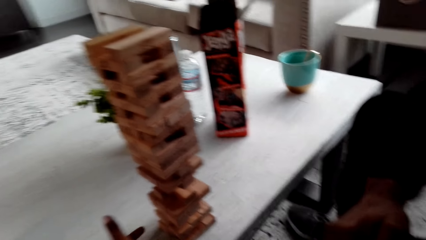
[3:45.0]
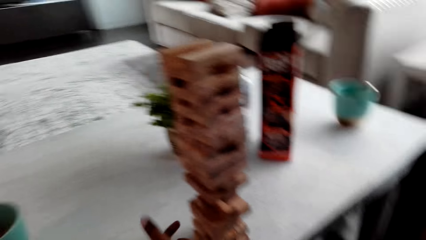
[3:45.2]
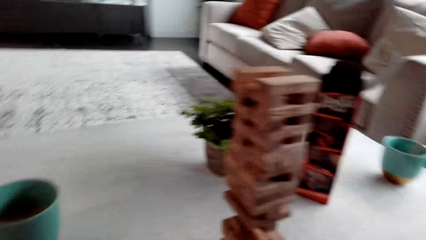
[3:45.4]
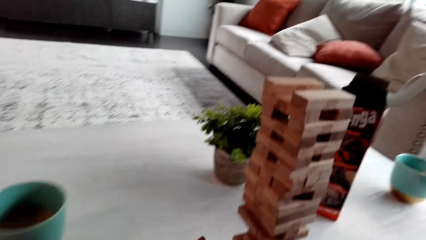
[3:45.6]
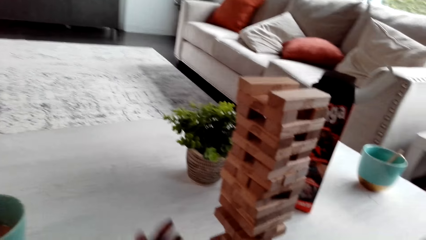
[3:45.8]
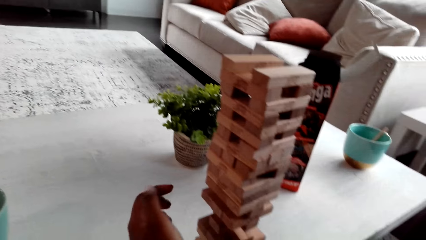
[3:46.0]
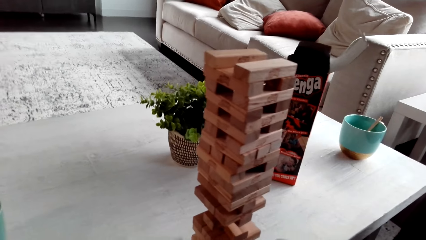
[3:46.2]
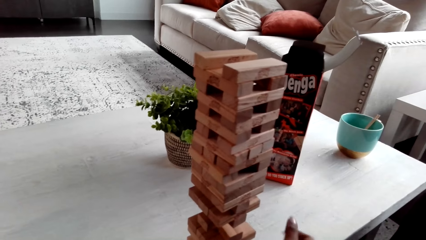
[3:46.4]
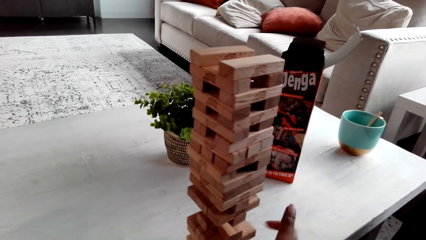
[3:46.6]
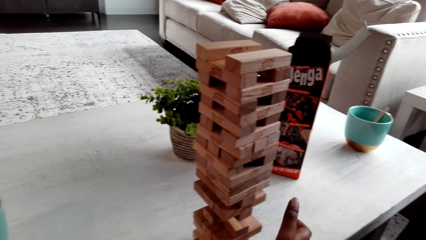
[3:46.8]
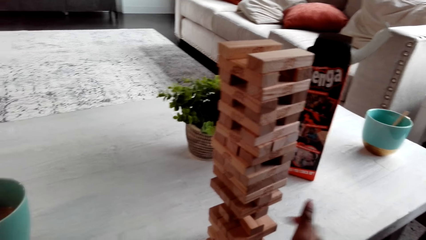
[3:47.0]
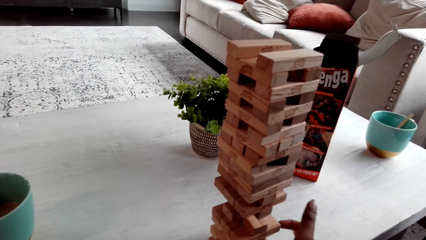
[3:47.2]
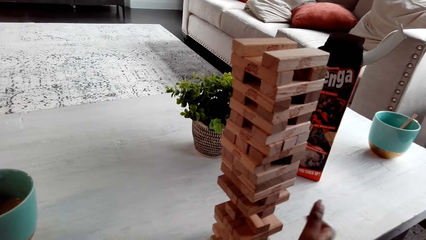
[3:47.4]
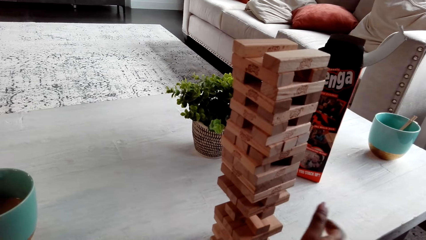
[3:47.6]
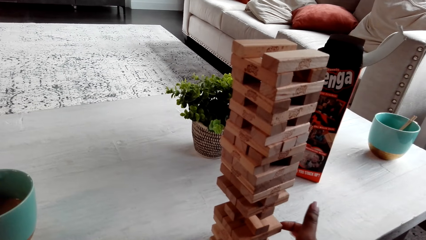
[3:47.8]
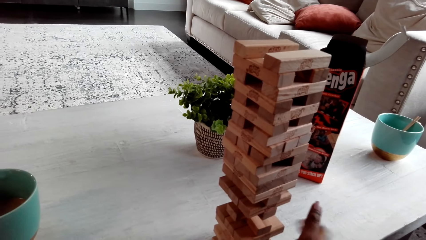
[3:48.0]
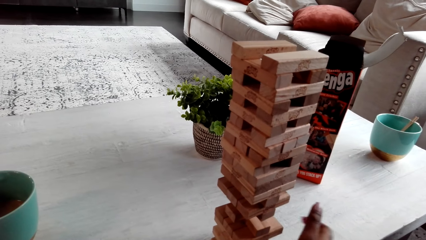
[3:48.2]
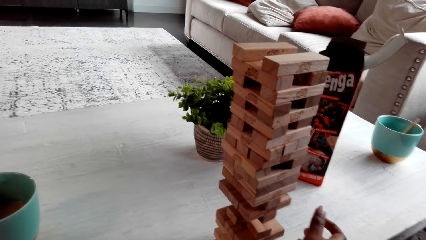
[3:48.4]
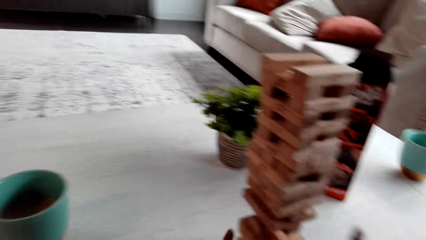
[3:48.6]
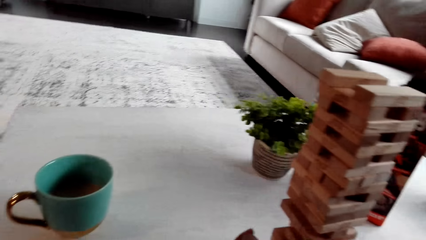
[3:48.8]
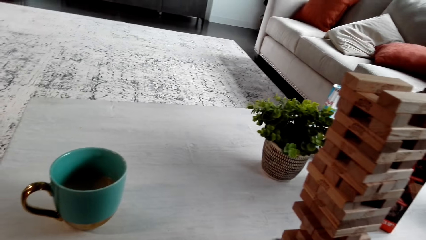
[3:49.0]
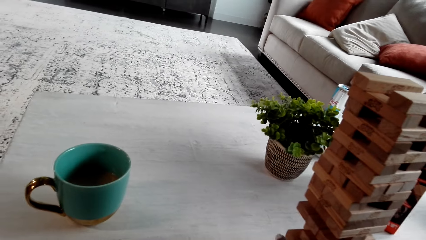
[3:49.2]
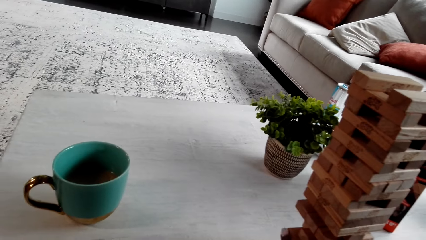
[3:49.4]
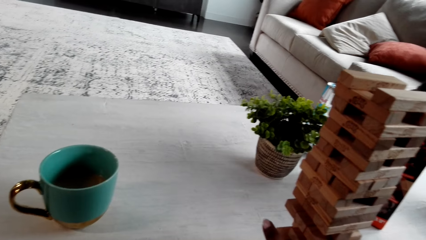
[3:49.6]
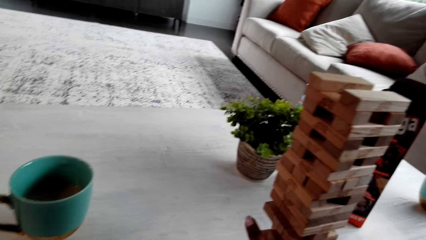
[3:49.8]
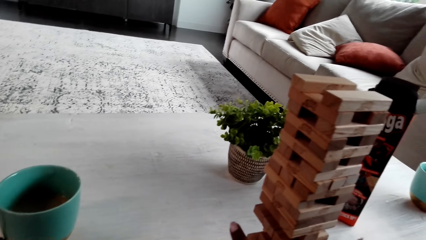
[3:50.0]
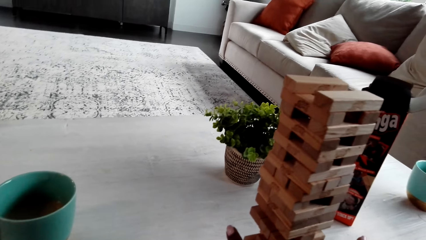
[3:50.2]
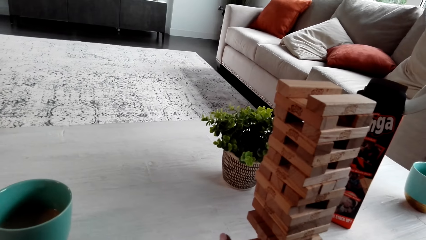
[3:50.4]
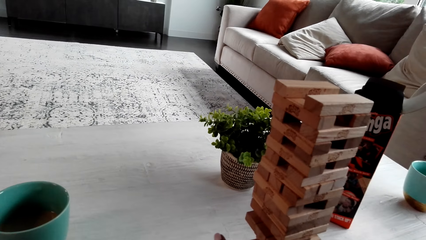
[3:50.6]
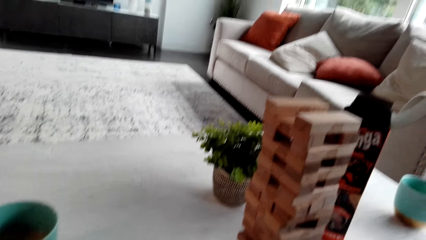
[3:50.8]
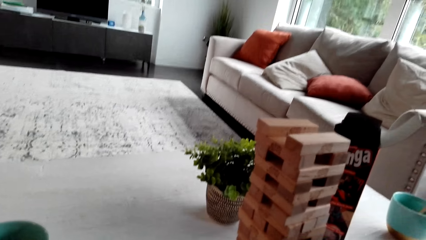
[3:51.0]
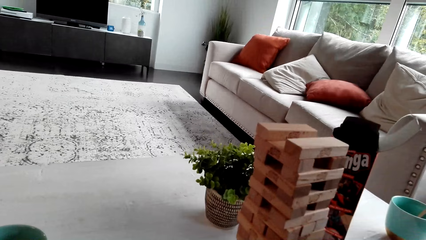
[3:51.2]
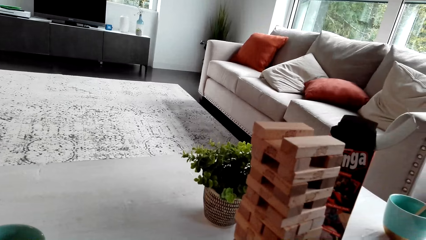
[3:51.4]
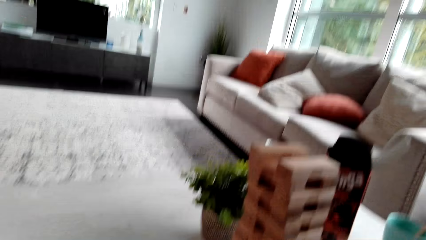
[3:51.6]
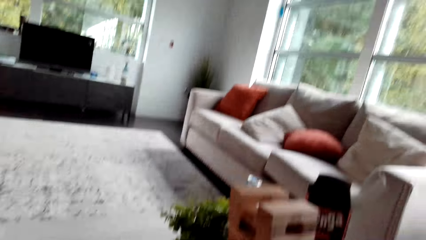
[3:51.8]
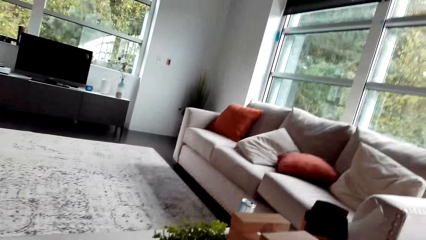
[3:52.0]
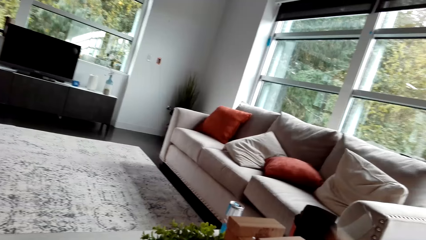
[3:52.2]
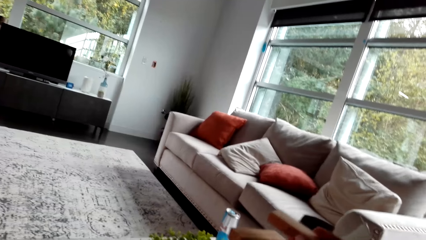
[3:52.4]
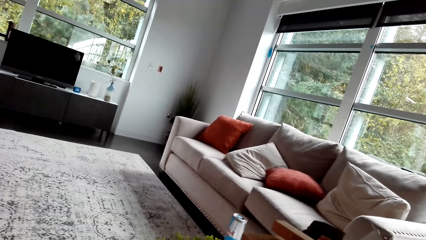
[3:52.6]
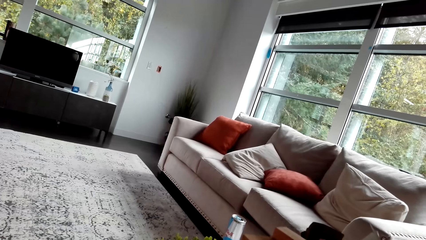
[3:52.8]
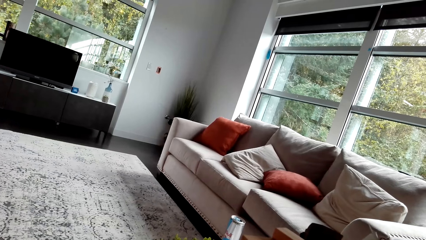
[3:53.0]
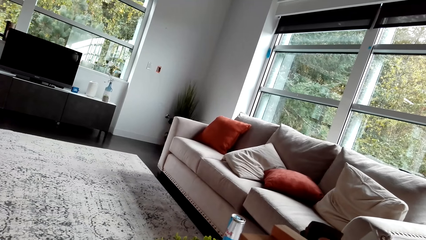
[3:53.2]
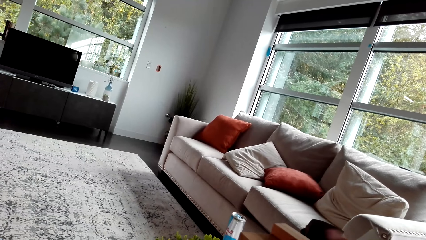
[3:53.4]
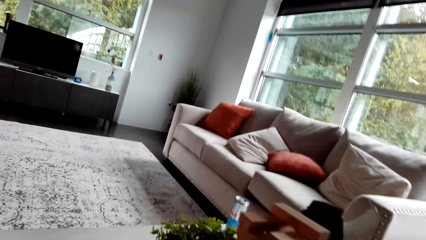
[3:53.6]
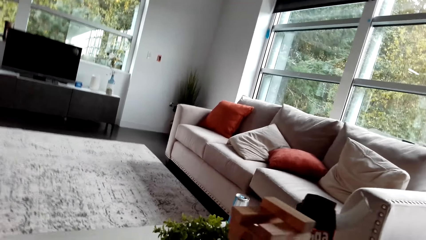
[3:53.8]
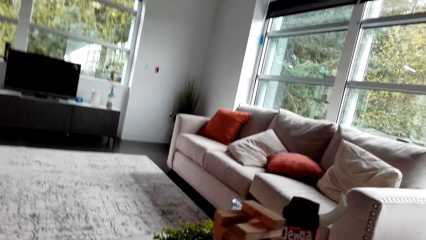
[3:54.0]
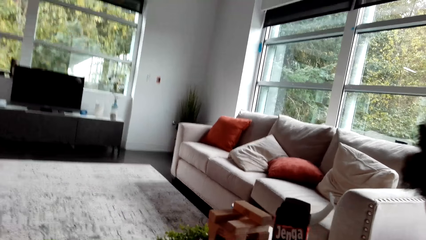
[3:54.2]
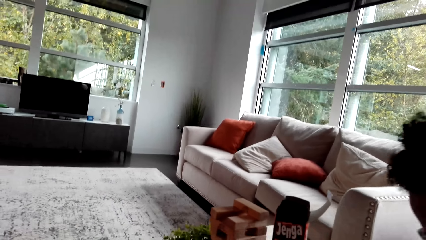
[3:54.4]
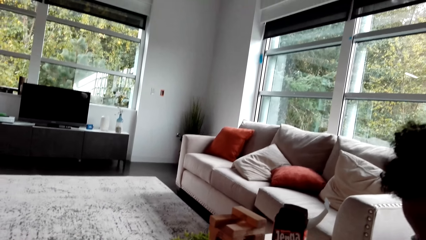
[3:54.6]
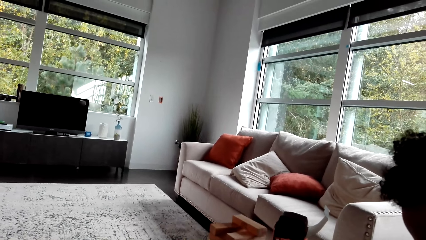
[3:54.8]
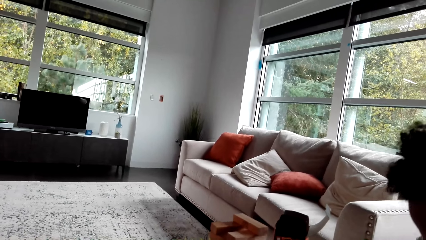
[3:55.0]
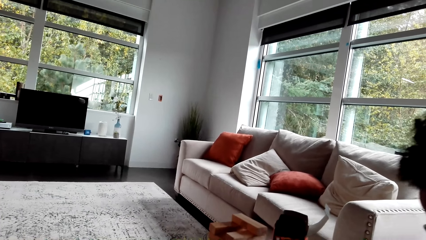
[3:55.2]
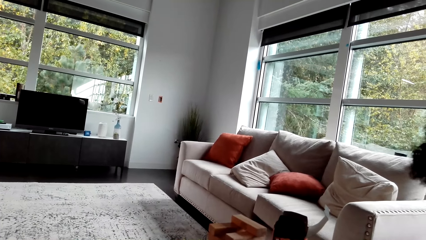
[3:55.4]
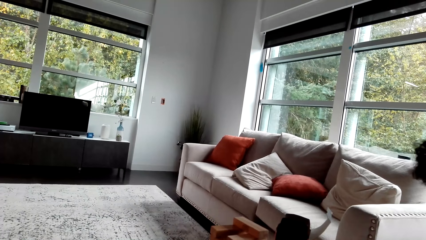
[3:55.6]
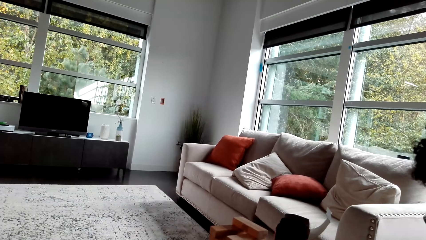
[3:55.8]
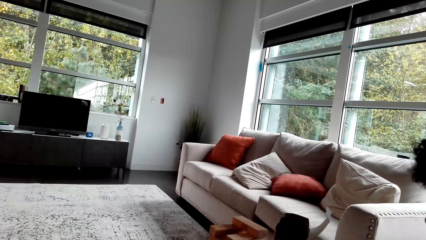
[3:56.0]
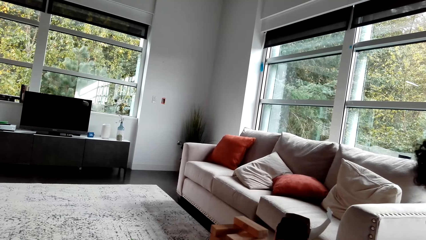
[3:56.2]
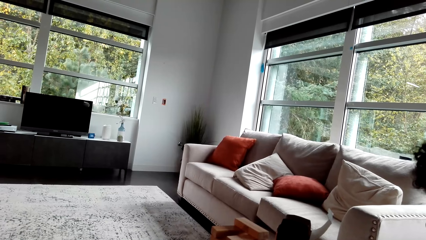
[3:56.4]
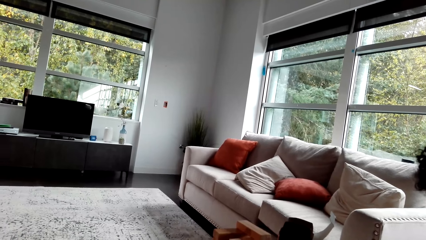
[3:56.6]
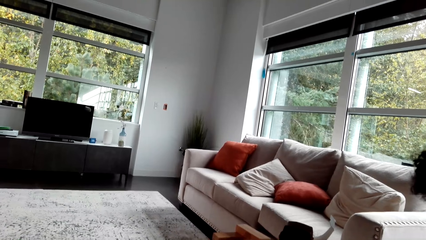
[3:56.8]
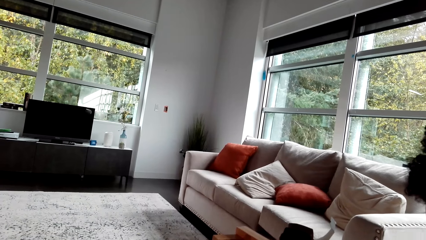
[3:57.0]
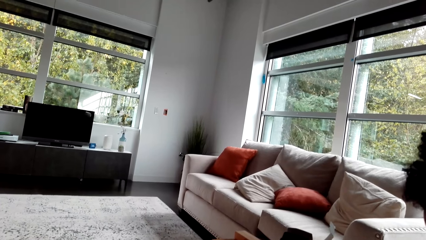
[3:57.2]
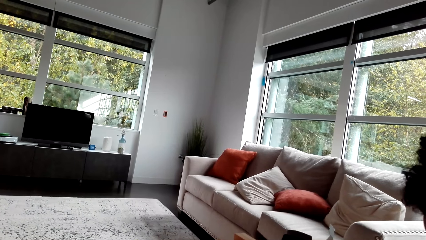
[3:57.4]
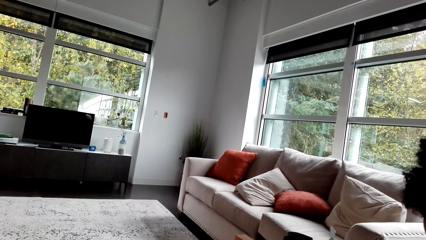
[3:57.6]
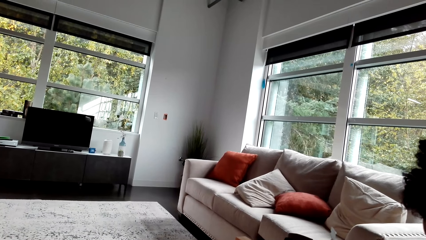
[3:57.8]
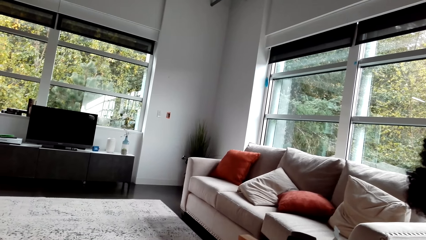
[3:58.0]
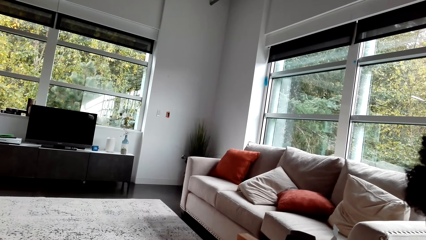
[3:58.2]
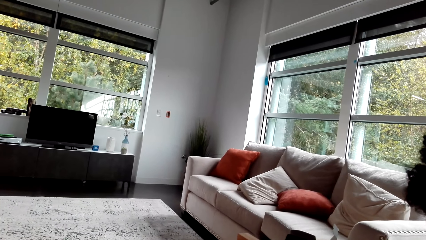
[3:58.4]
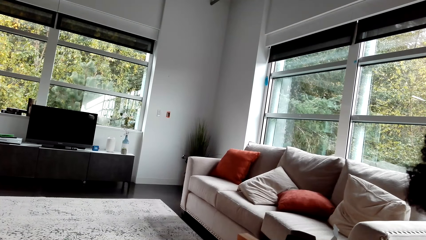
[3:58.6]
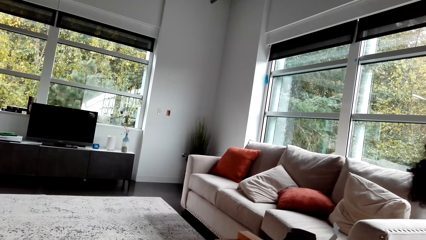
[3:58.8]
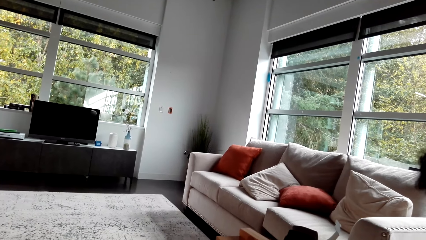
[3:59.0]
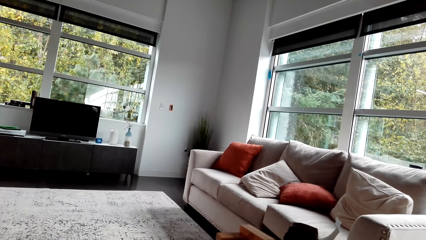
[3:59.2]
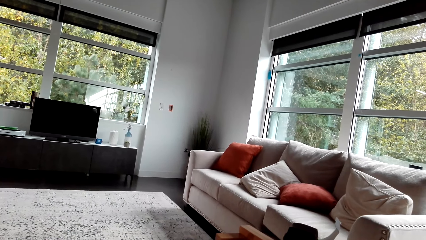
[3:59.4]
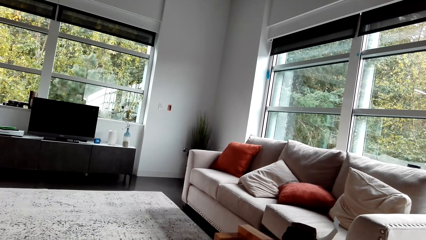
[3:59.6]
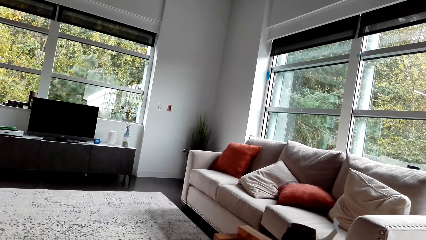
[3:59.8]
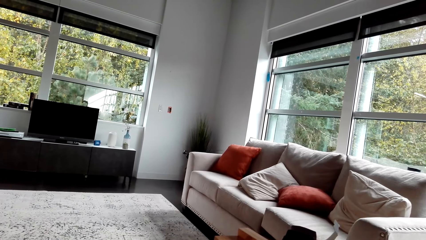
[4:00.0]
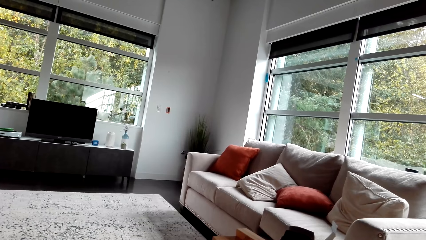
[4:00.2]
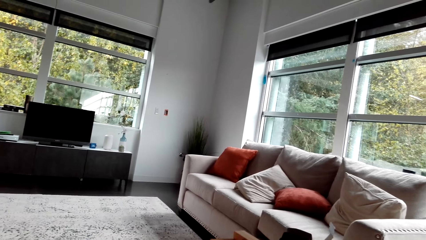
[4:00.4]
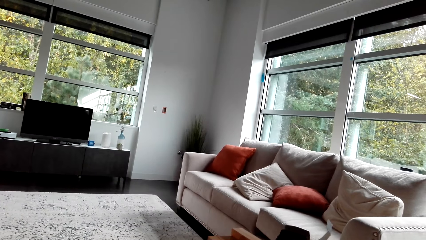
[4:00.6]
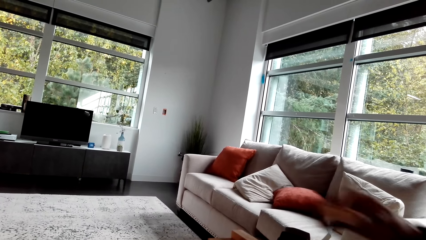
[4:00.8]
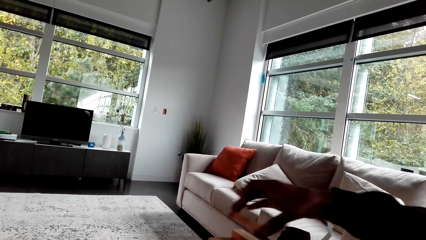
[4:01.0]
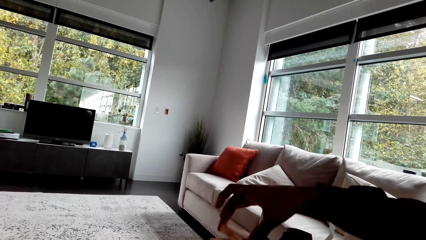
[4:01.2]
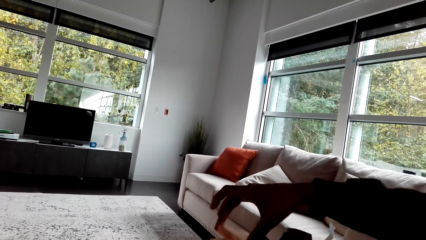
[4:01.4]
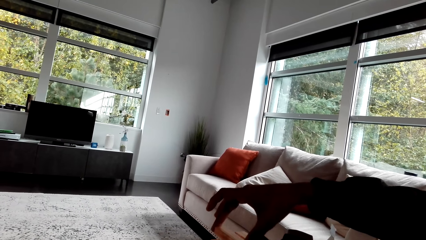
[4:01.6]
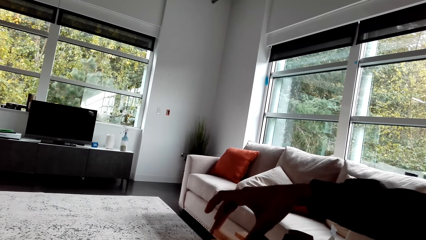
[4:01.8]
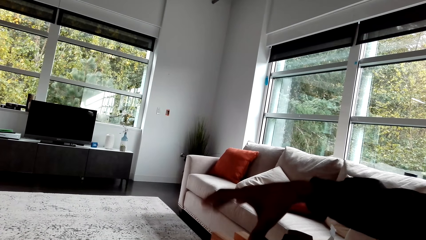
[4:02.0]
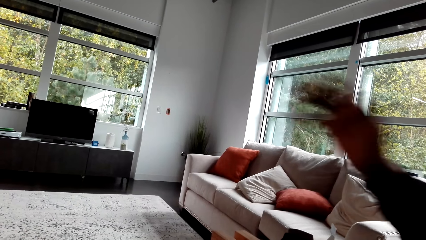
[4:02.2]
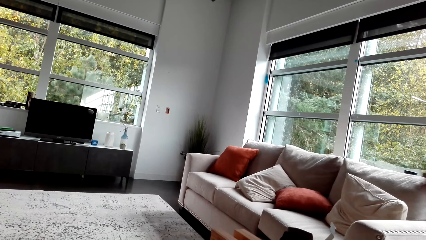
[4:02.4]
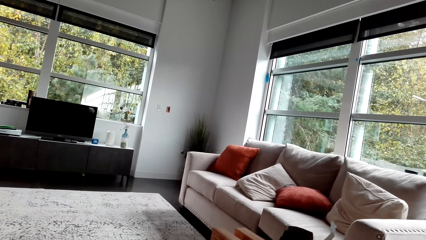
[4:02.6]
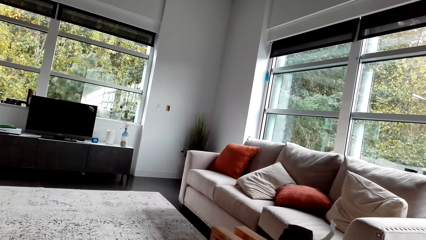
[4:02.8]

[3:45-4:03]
The camera wearer touches blocks. They look around. A man plays the jenga game. The man piles a block.
